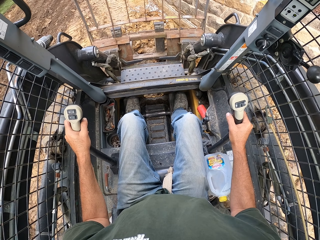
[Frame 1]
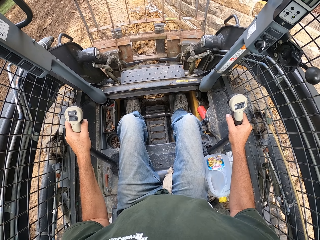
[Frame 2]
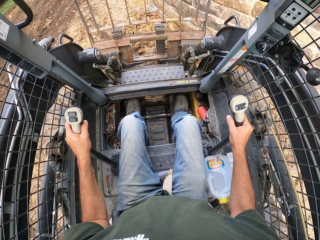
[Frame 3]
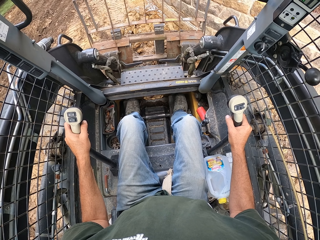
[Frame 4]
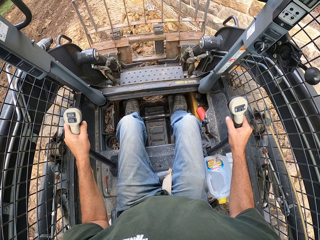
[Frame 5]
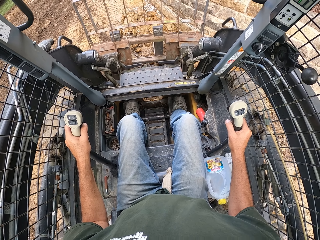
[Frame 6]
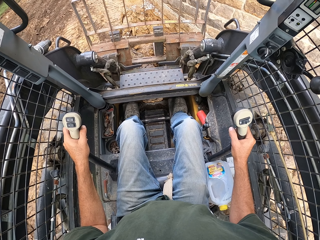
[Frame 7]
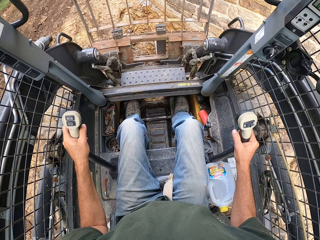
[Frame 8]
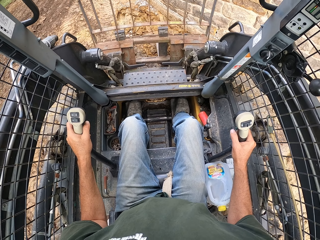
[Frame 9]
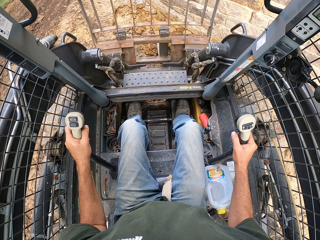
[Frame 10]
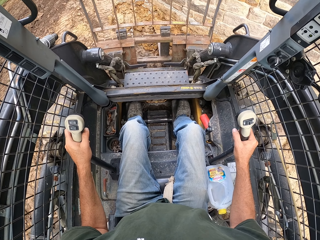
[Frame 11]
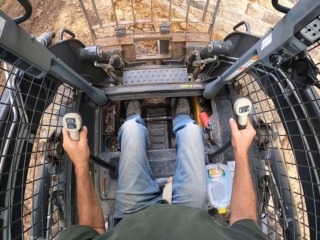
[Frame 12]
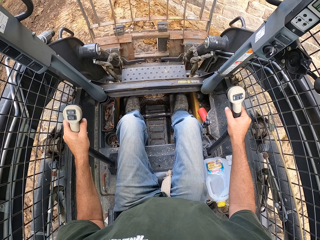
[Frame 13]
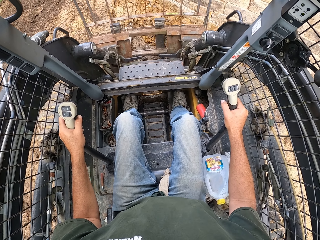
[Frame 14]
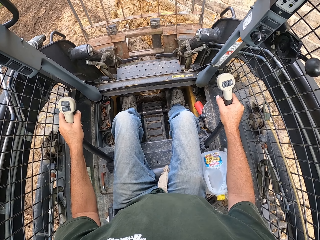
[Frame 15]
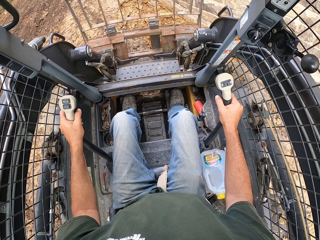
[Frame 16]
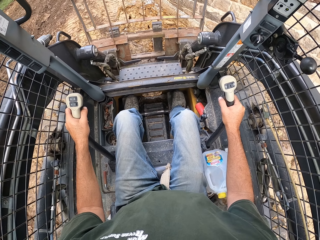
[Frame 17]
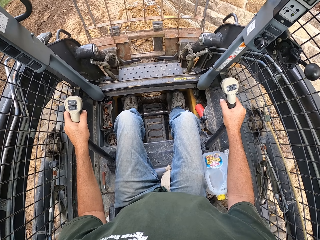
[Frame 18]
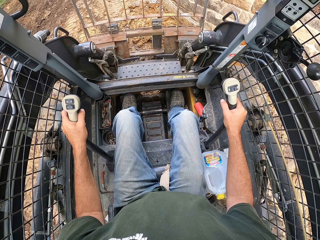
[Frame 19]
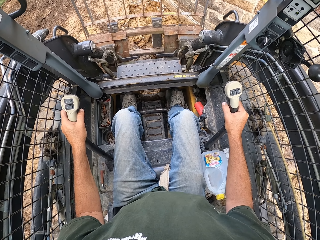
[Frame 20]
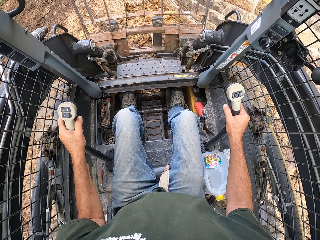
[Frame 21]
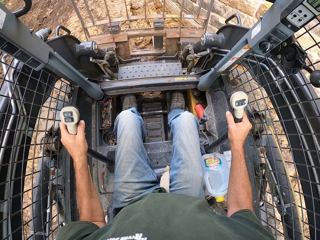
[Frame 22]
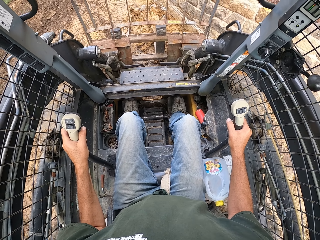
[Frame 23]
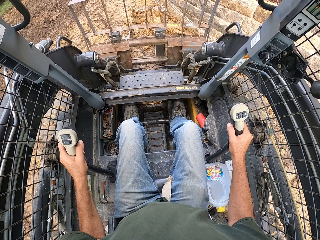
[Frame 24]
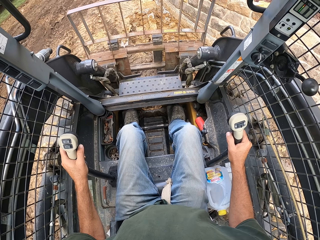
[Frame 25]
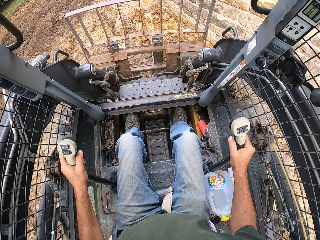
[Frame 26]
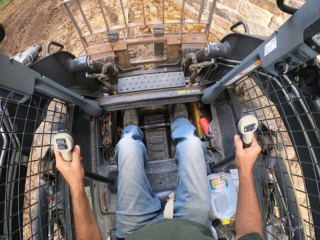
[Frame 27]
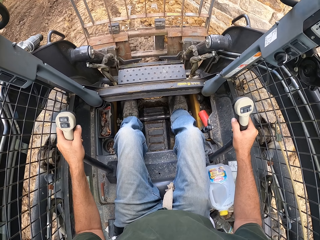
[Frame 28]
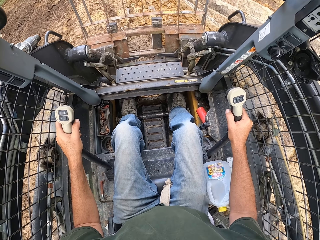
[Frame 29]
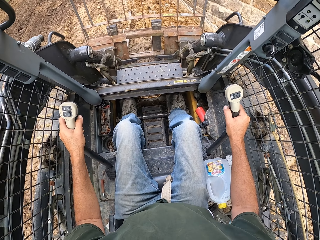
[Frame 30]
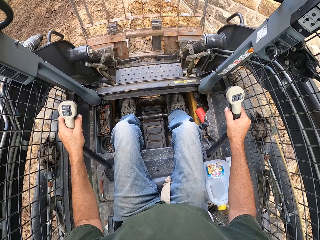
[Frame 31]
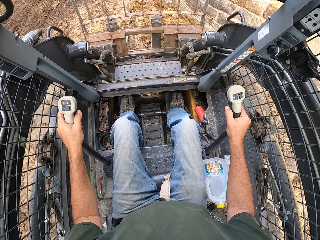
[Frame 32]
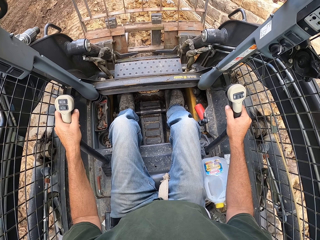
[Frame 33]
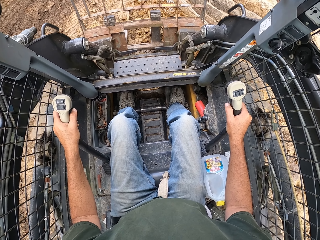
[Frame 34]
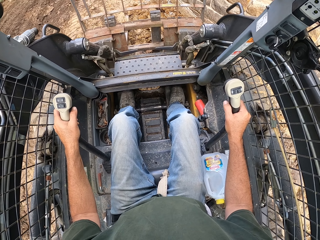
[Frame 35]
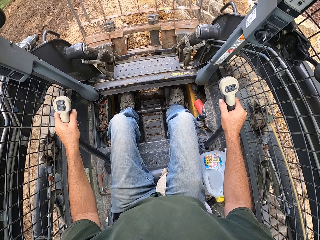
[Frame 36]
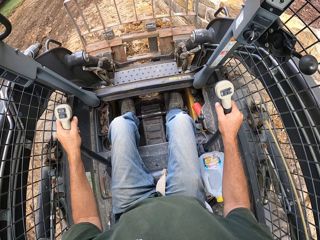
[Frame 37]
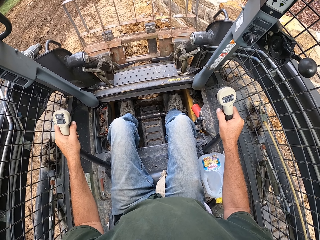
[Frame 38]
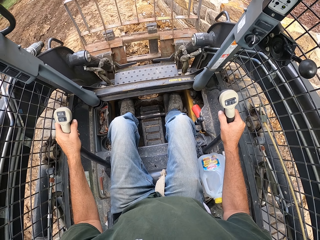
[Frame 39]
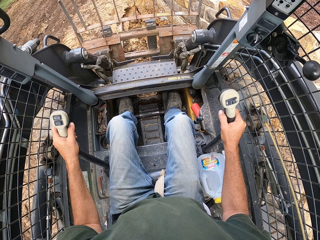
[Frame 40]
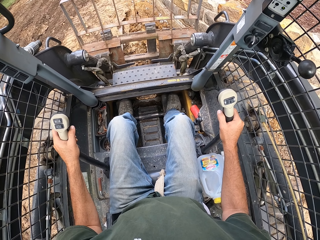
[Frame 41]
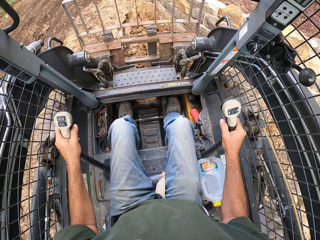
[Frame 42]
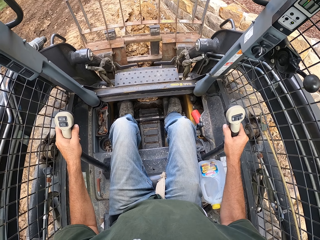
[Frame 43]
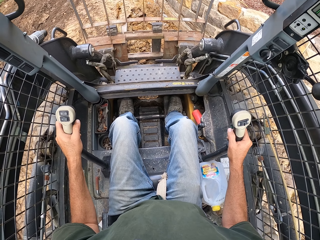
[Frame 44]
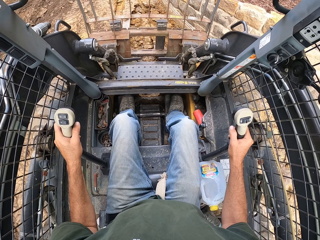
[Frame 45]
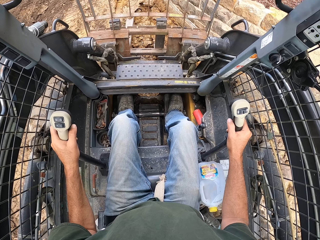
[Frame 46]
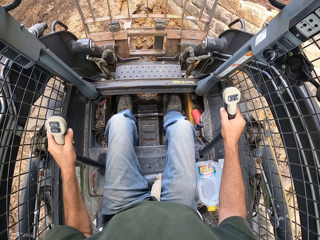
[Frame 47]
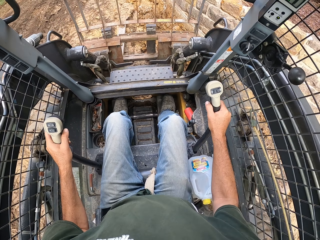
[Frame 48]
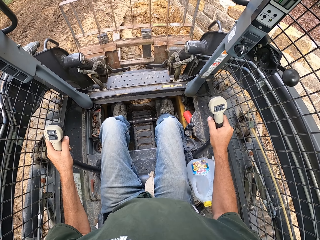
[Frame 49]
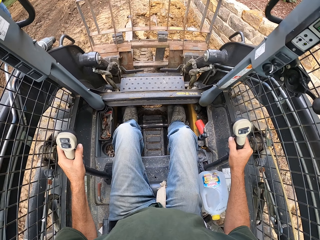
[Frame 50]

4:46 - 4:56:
The camera wearer reverses the brakes on the laser land leveler. They drive the laser land leveler. They reverse the brakes on the laser land leveler. They drive the laser land leveler. They reverse the brakes on the laser land leveler.

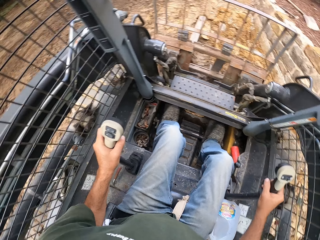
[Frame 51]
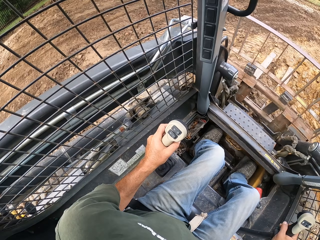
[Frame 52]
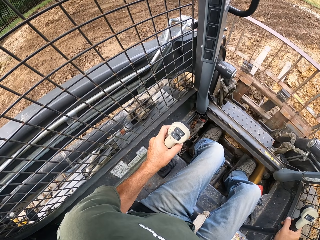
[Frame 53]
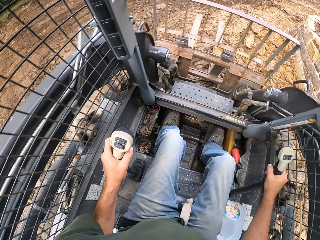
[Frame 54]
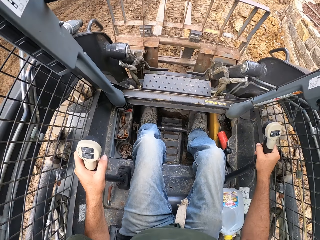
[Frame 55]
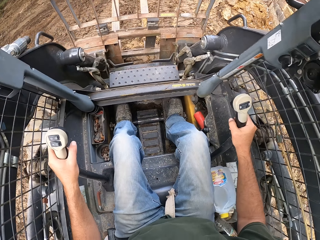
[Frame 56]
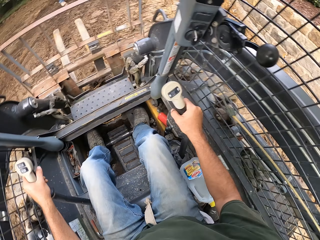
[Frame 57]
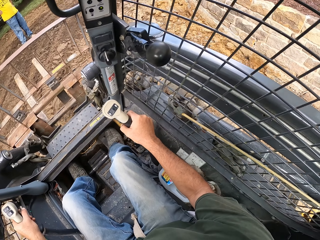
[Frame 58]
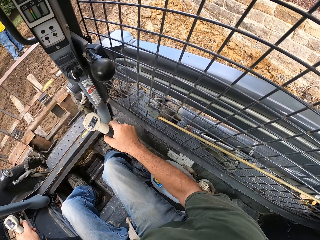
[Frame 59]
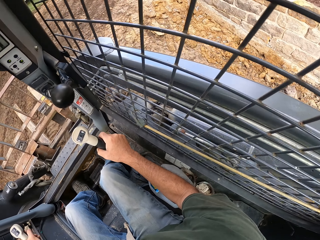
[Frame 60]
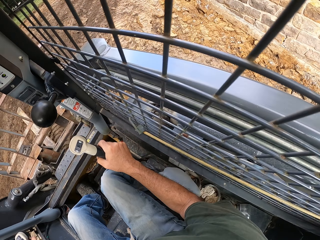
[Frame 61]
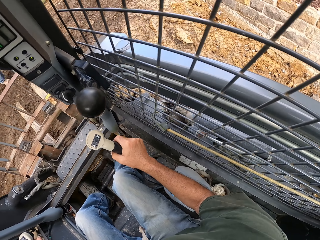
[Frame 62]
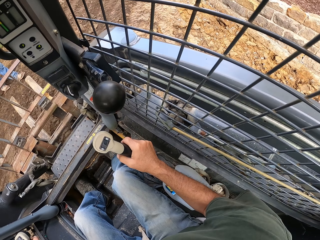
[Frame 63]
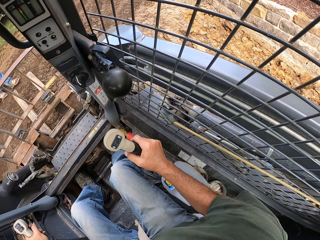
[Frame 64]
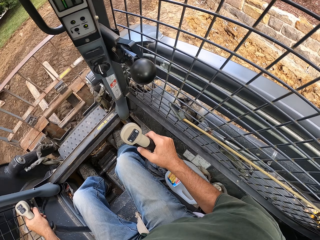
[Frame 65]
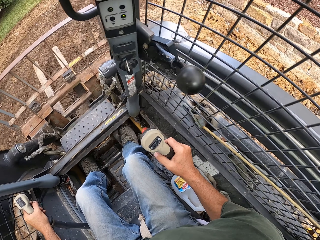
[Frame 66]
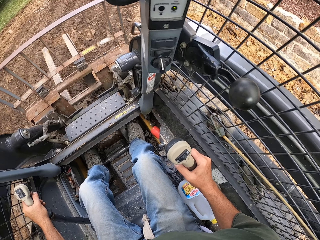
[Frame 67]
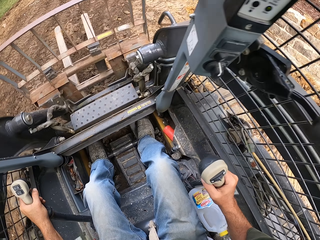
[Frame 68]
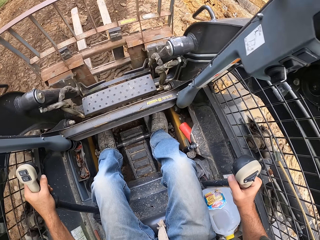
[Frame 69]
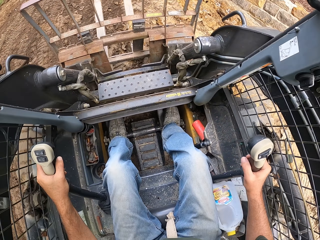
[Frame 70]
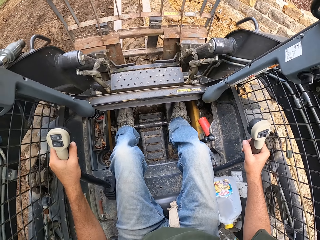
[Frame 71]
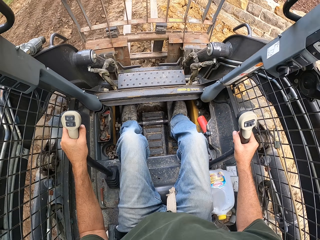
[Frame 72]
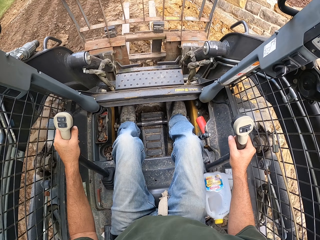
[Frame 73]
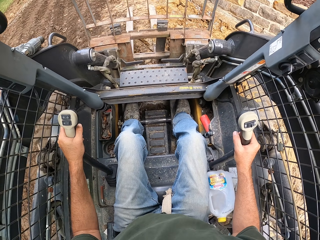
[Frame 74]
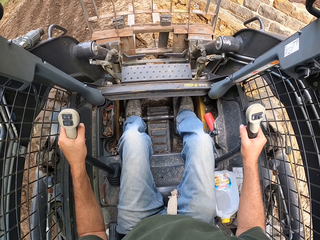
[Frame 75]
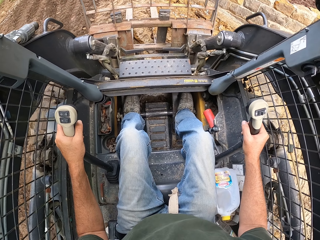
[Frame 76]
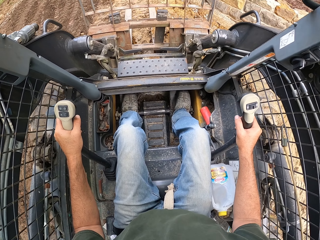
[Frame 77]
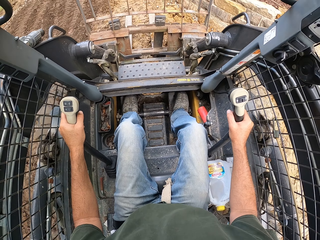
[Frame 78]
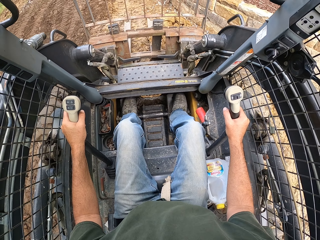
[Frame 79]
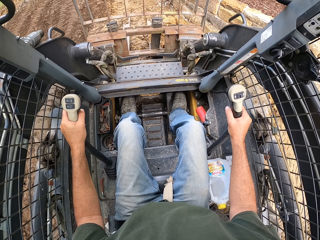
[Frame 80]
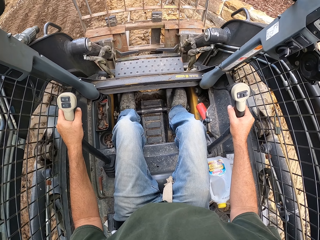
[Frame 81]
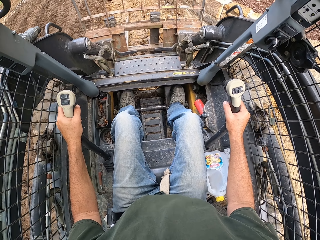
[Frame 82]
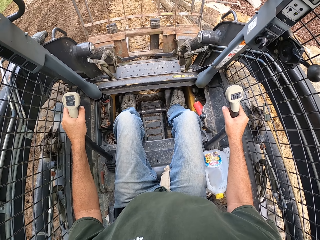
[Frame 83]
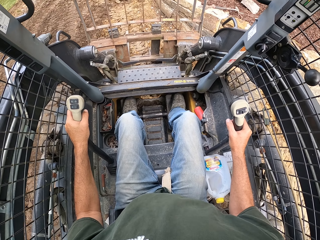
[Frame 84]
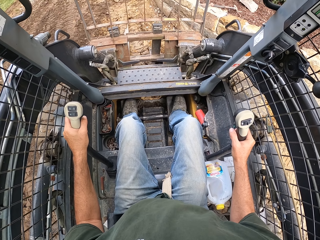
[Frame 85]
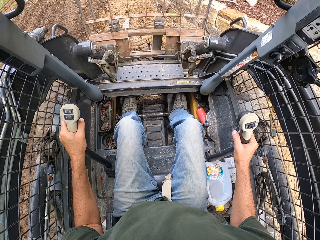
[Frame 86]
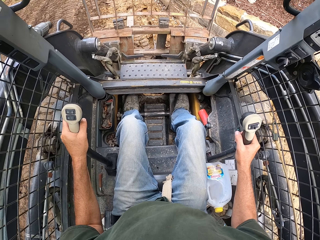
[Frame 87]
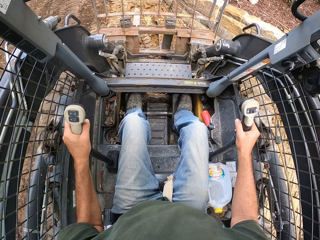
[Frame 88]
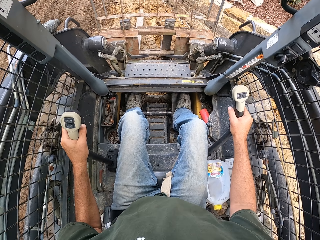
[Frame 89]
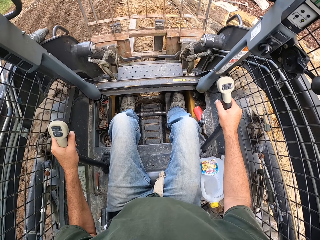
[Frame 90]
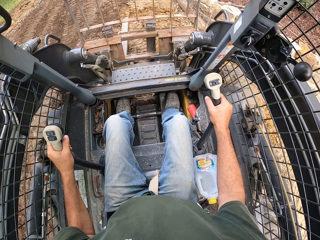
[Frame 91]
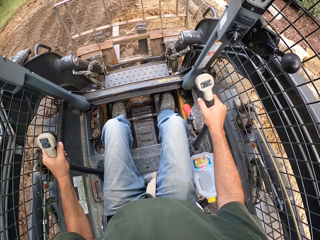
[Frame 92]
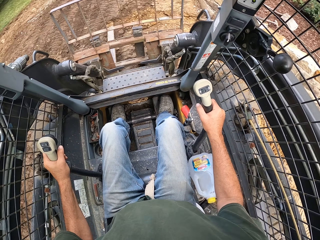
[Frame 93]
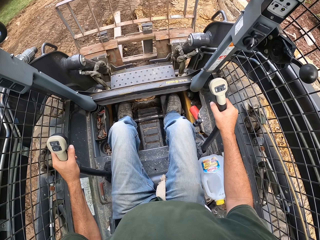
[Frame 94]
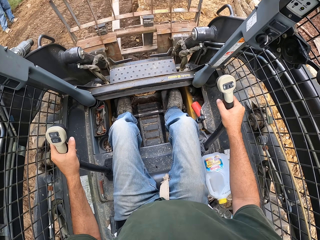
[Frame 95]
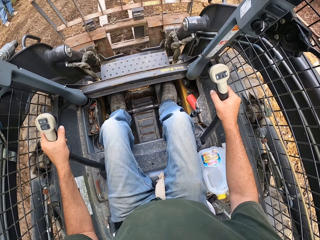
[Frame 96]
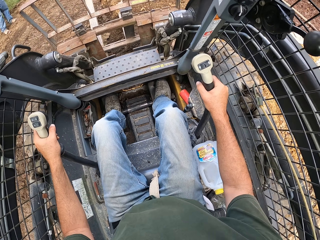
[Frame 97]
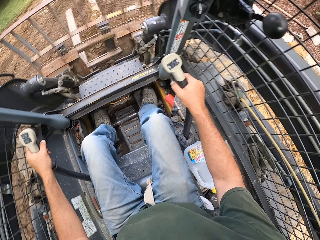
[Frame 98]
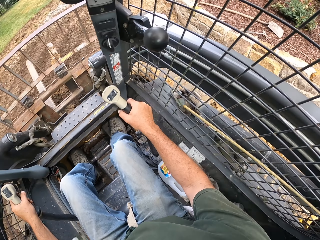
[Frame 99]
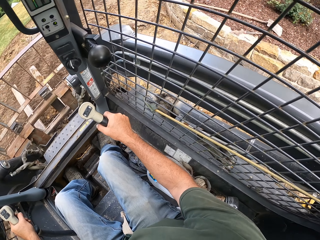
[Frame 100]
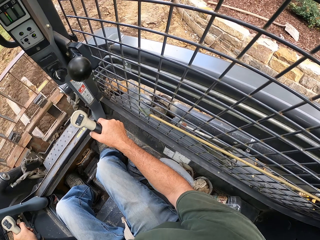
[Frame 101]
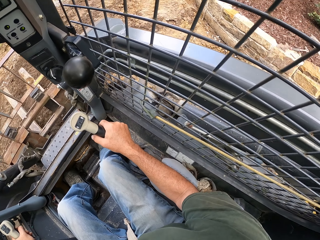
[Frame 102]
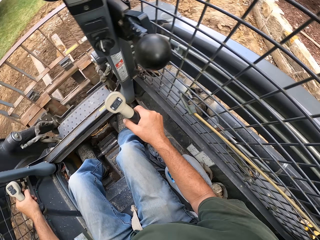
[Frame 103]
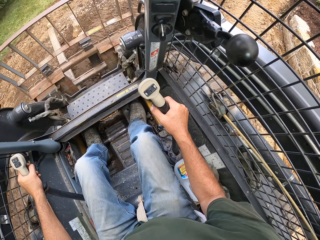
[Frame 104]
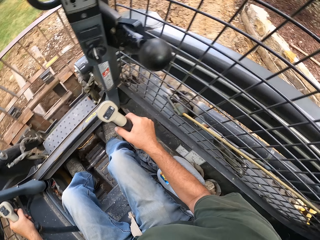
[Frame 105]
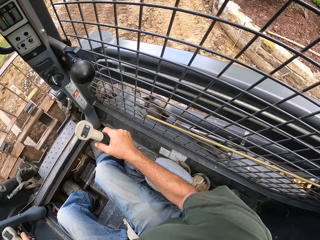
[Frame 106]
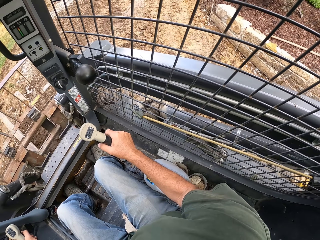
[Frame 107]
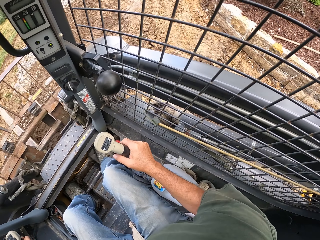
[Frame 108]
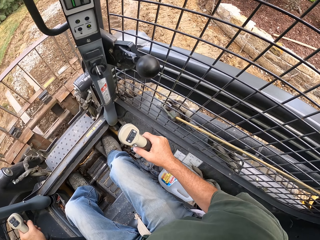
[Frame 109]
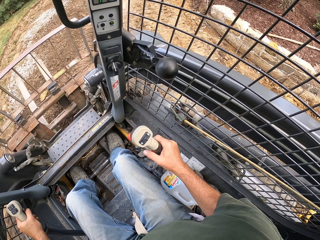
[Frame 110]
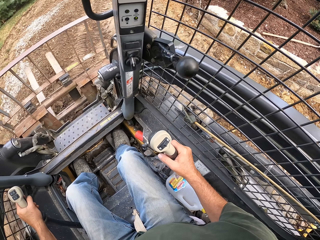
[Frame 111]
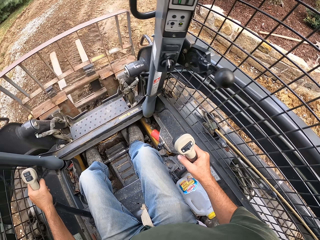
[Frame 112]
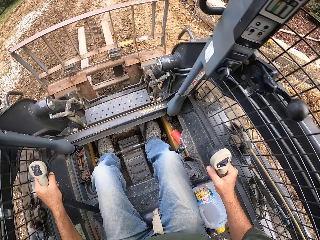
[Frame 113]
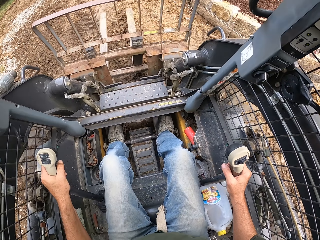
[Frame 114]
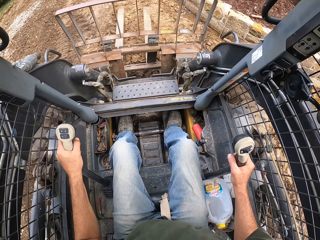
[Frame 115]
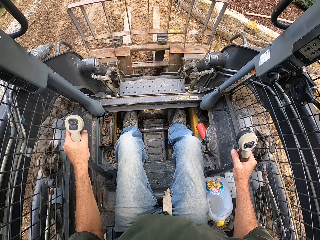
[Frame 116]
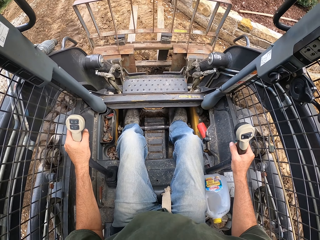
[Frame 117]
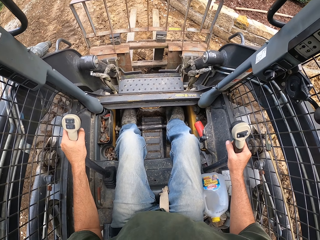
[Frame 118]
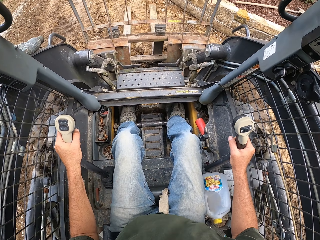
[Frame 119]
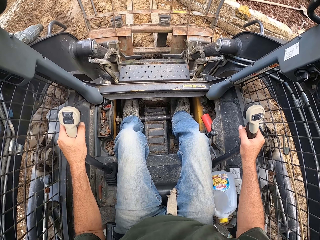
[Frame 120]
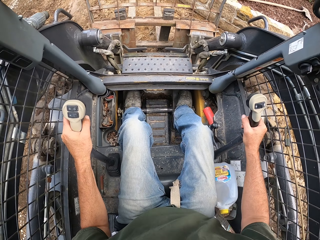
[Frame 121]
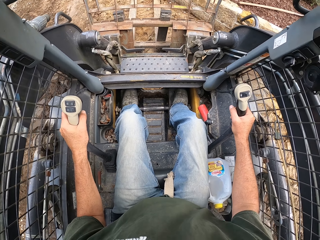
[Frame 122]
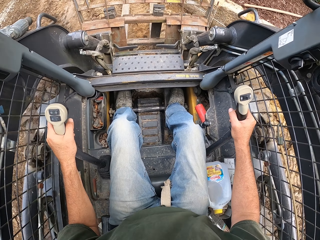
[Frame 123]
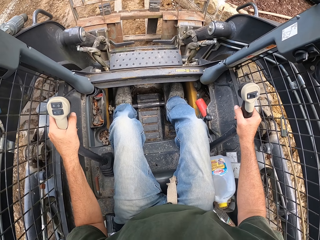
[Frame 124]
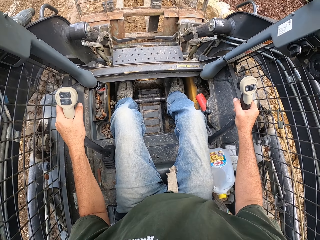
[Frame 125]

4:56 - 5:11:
The camera wearer looks around. They turn a corner. They drive the laser land leveler. They reverse the brakes on the laser land leveler. They turn a corner. They look around. They drive the laser land leveler.
